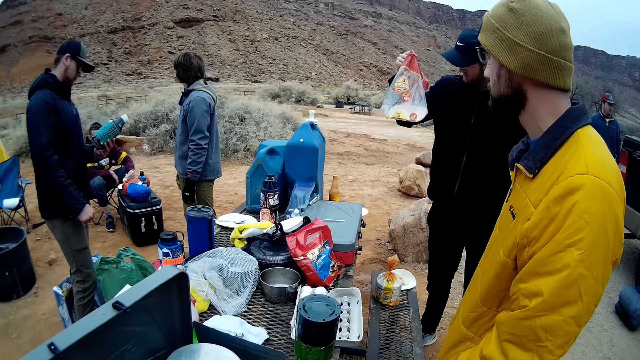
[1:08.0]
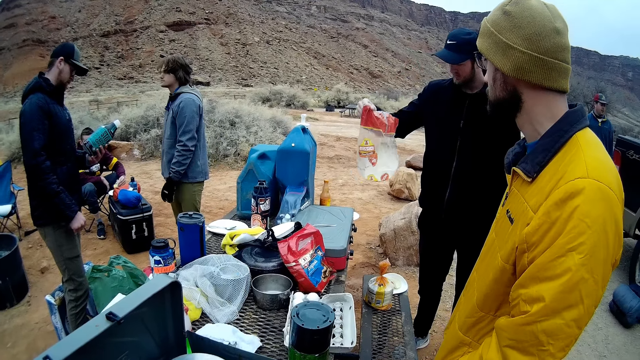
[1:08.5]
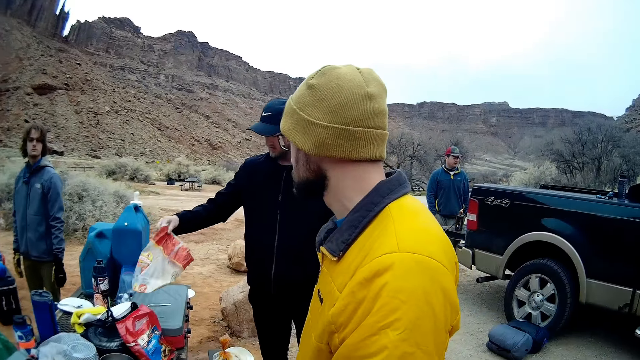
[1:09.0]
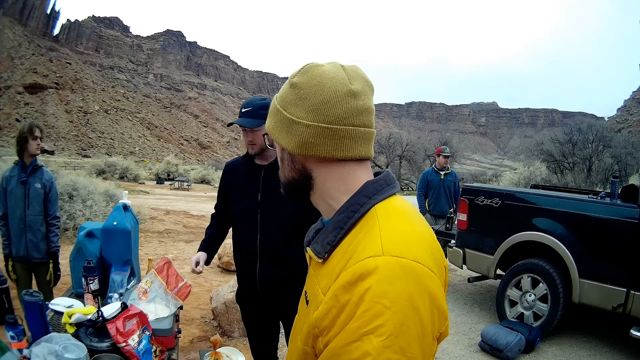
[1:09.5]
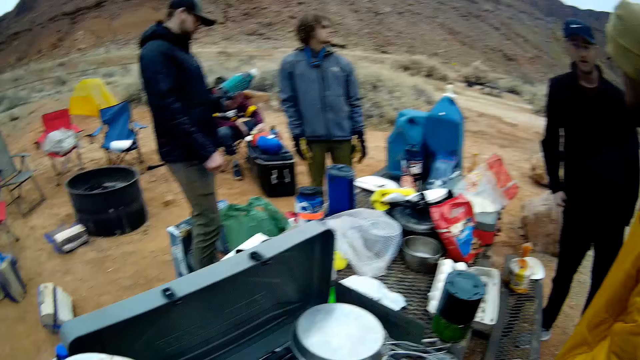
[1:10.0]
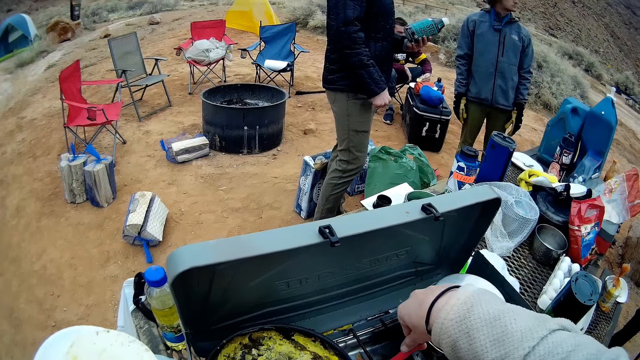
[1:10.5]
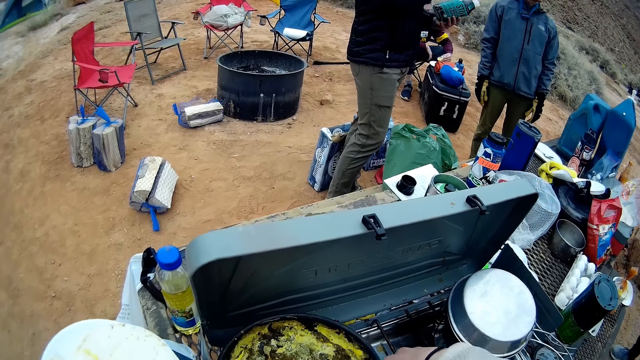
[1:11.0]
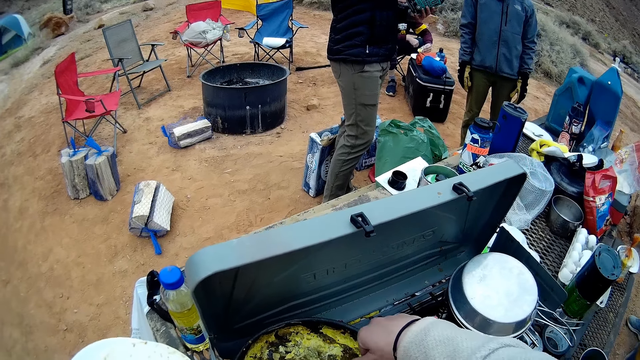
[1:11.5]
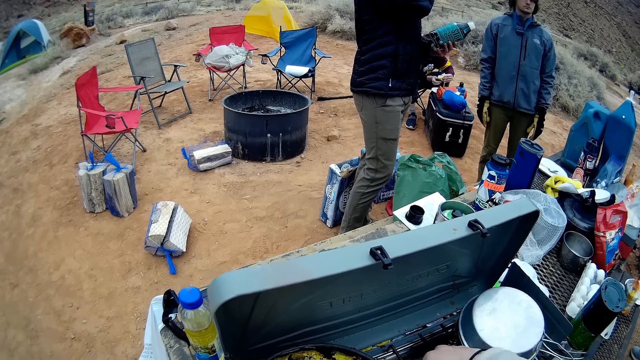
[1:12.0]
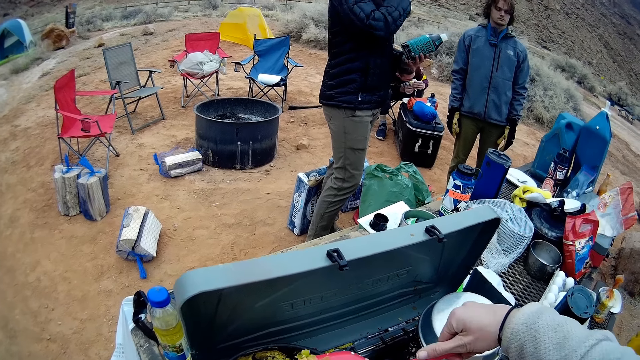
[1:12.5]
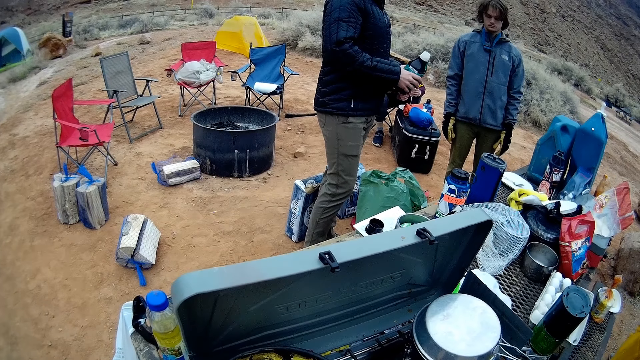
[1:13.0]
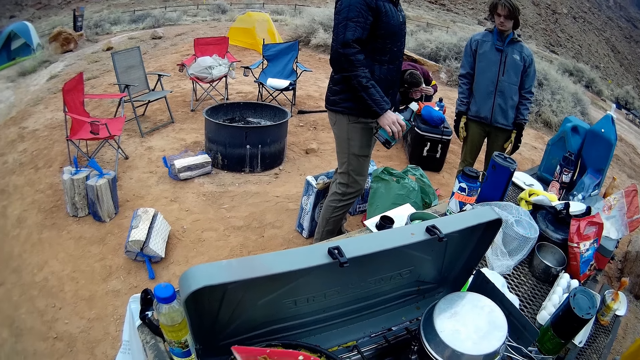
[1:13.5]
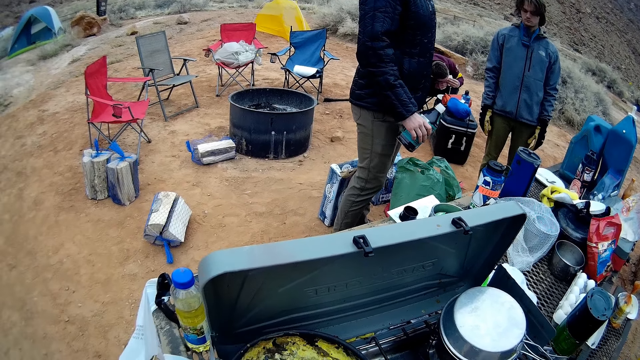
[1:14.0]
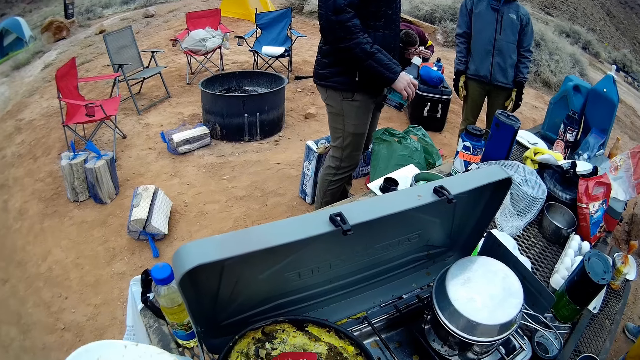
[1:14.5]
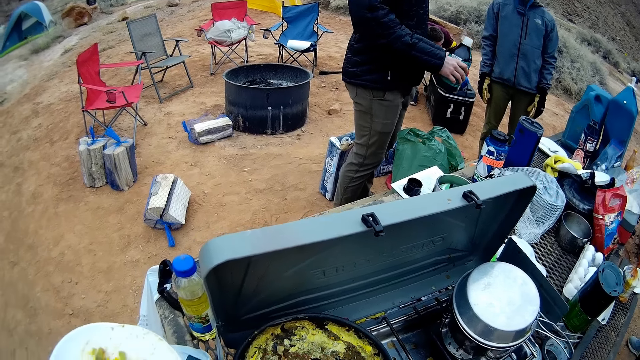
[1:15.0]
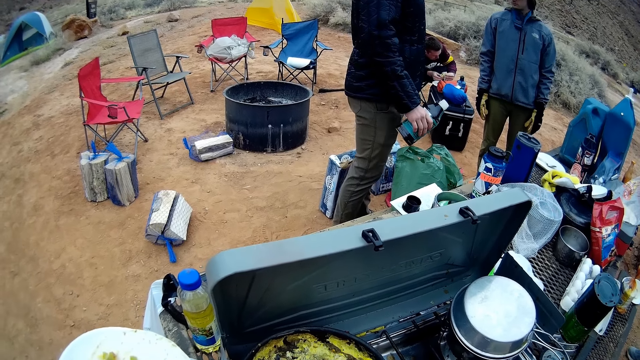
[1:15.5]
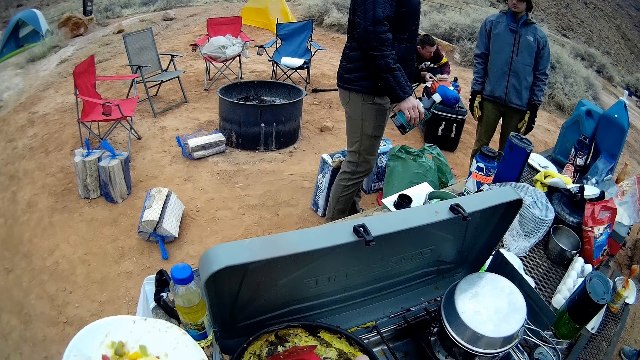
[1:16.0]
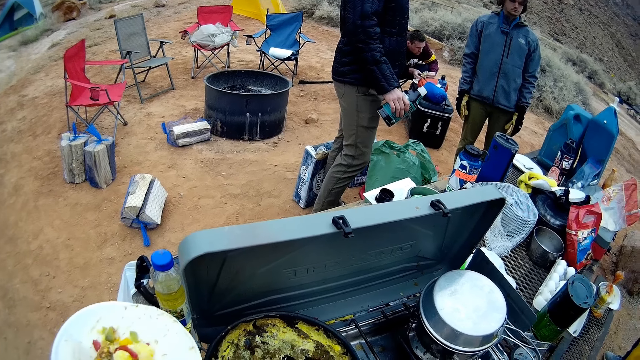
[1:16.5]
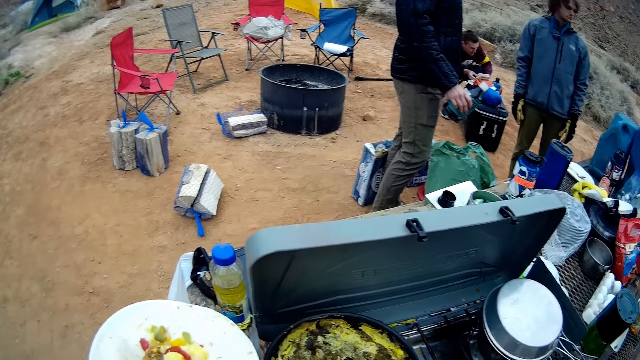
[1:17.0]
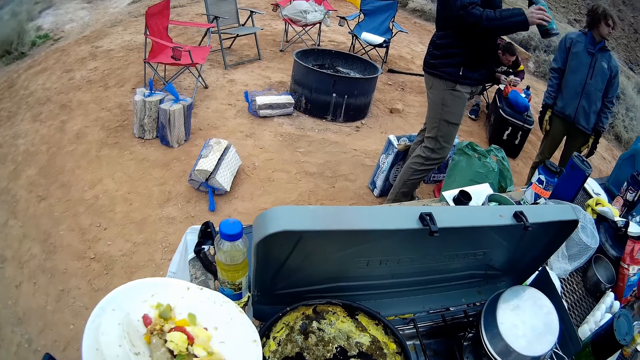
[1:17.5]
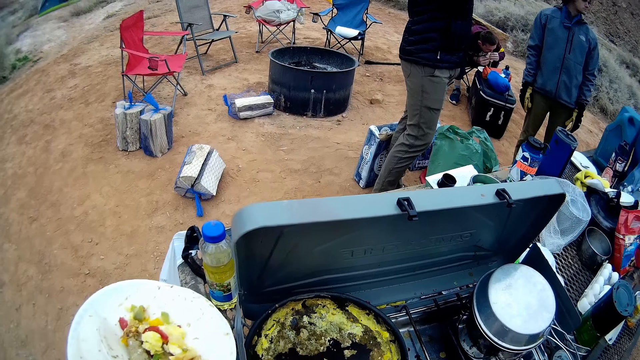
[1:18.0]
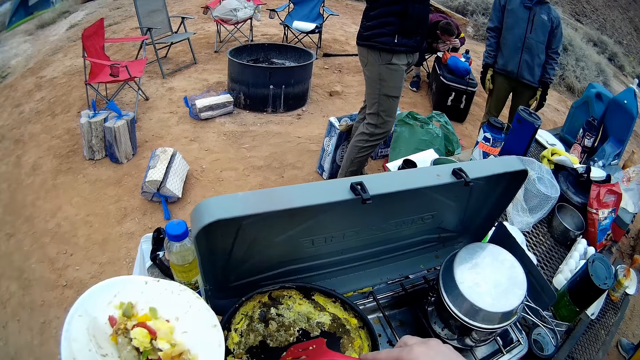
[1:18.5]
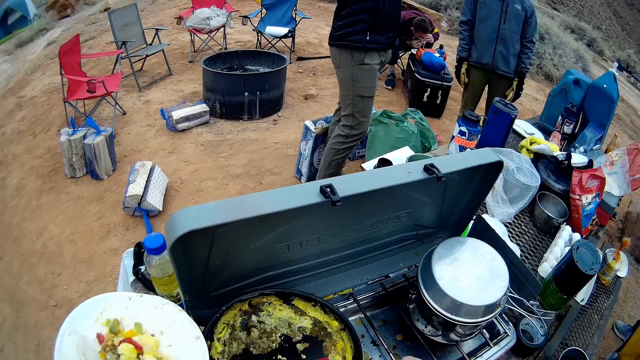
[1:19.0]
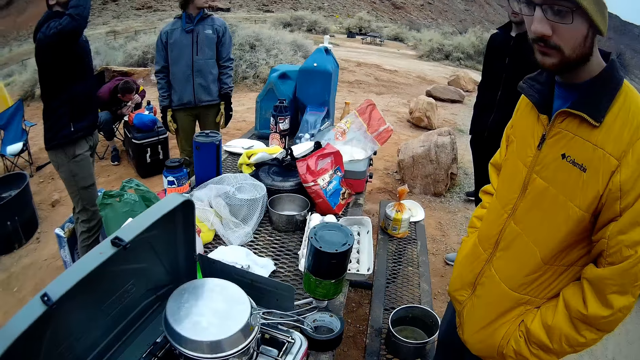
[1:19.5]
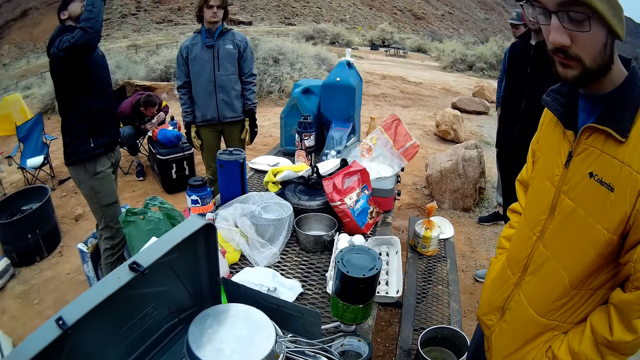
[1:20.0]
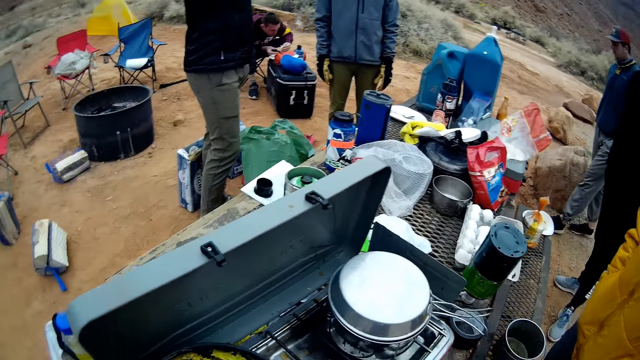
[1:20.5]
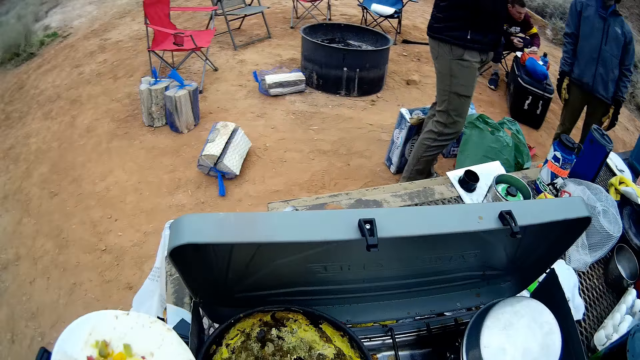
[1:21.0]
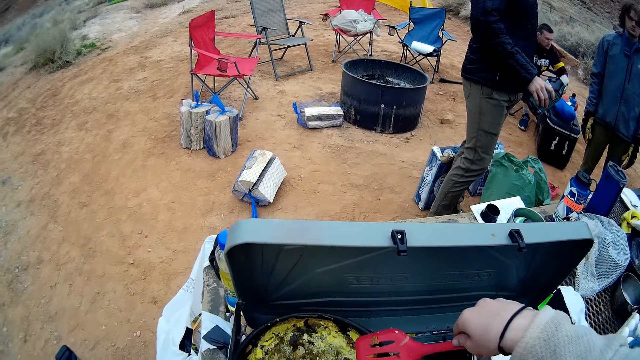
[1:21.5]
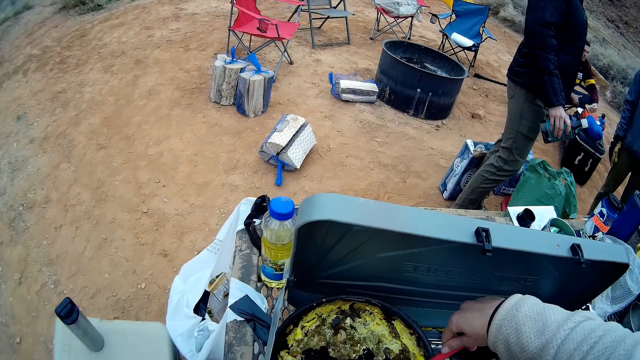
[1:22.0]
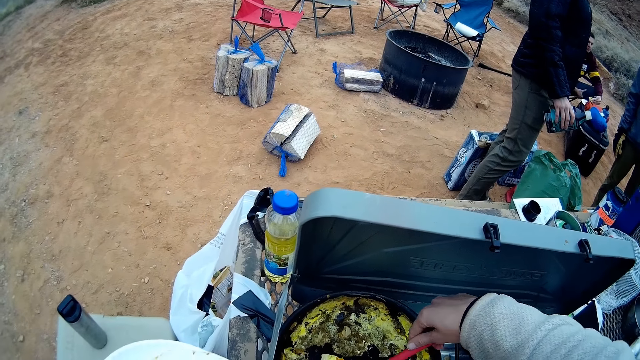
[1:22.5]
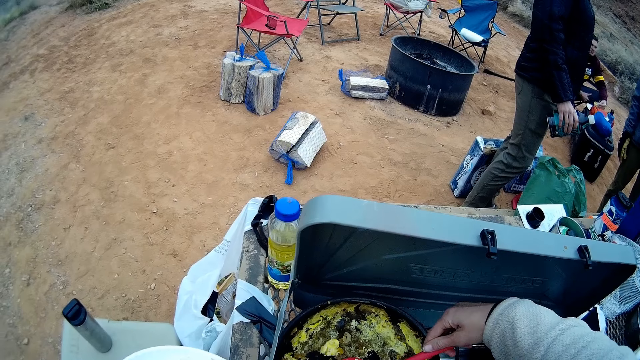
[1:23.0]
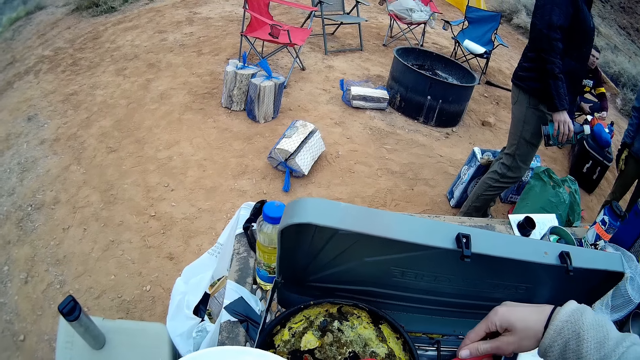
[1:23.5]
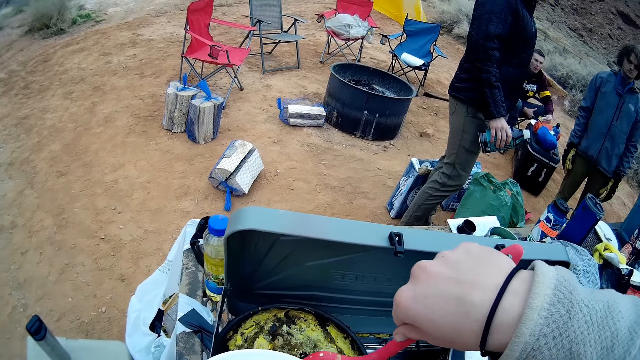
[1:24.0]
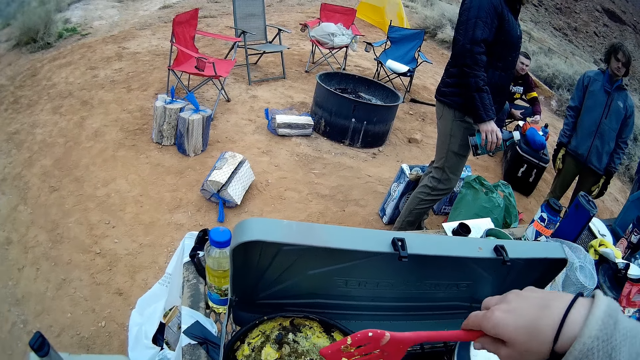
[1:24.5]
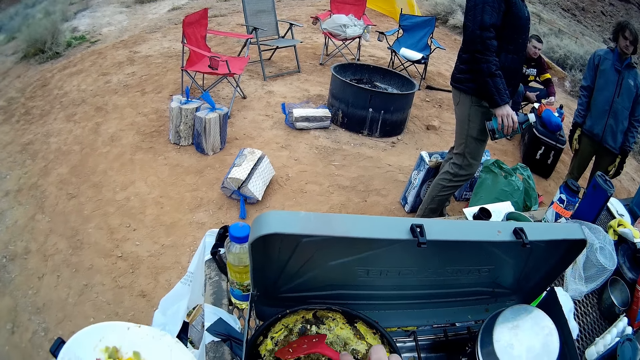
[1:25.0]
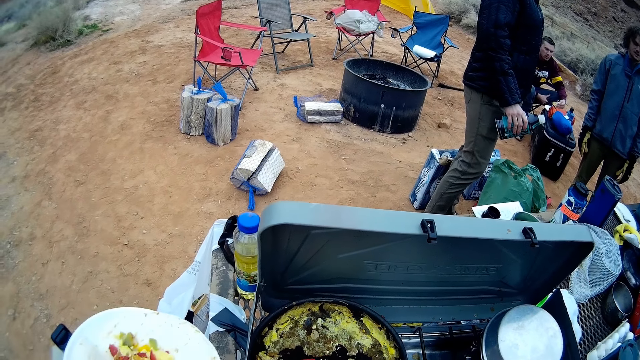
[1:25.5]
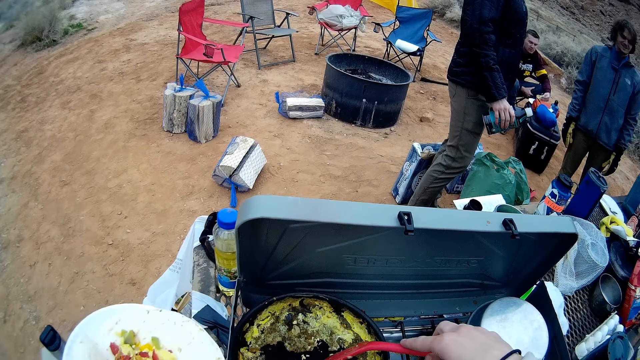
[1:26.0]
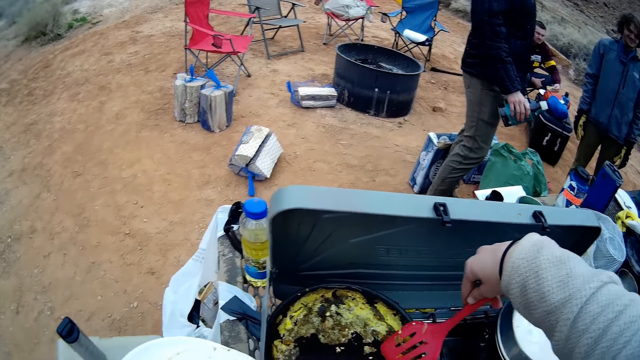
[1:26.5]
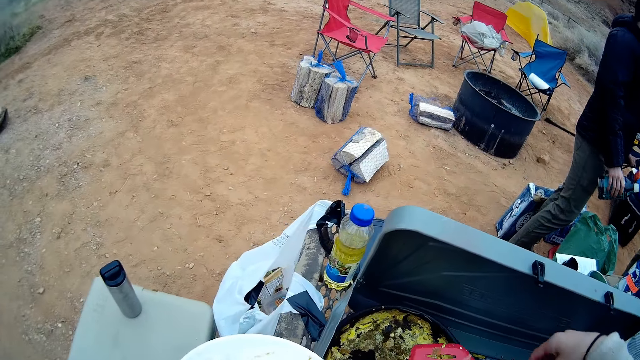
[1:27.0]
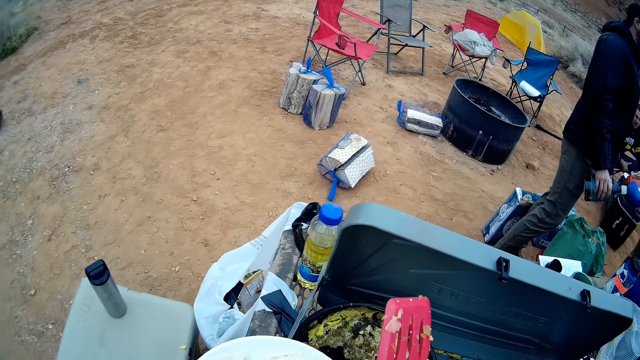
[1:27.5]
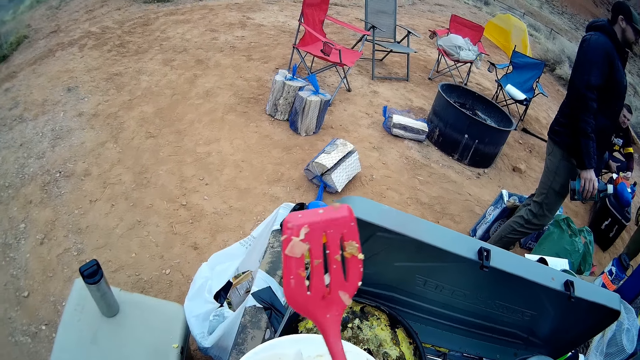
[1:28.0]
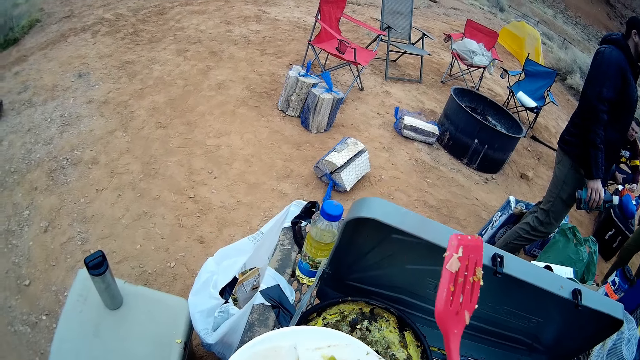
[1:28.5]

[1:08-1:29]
The man smells the nylon in his right hand. The man drops the nylon on the table. The camera wearer scoops food from the cooking pot. Another man drinks from the can. The camera wearer looks around the area. They take food from the pot. They pour the scooped food in the unleavened bread. They lift the serving spoon.
